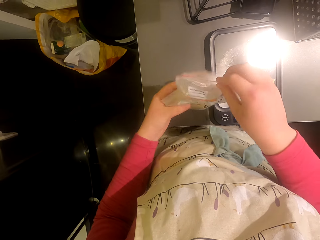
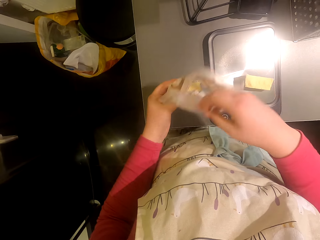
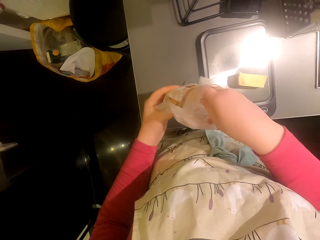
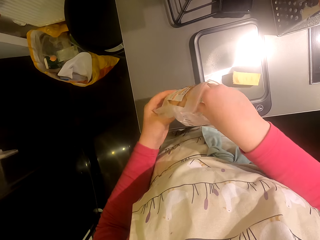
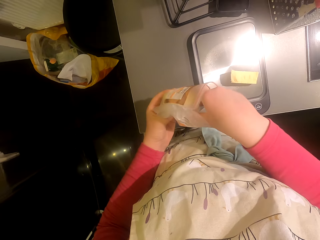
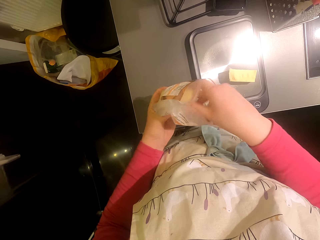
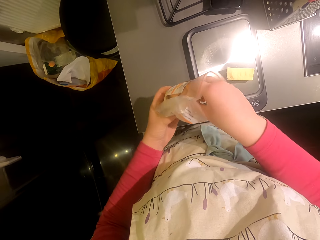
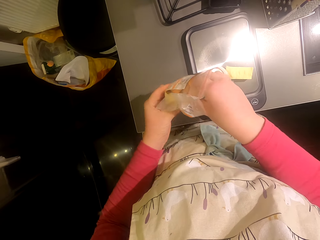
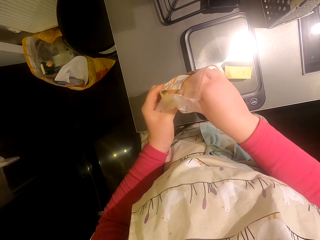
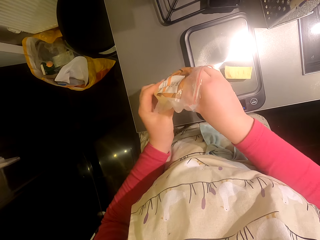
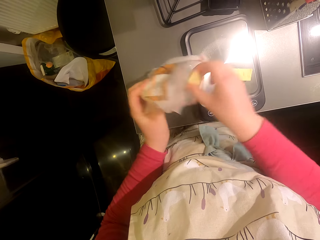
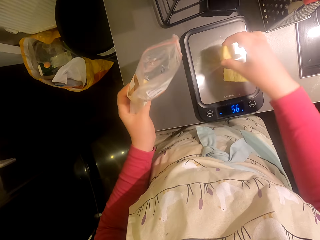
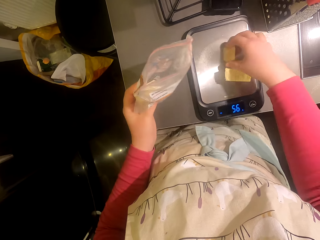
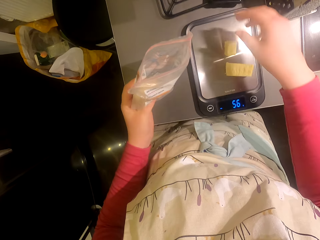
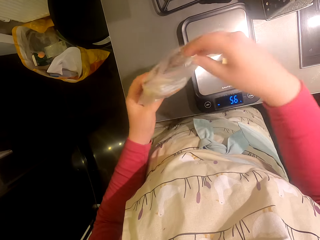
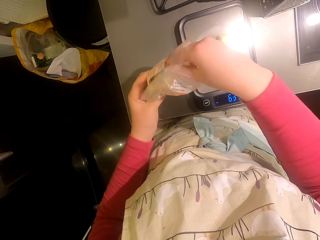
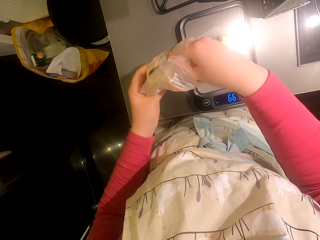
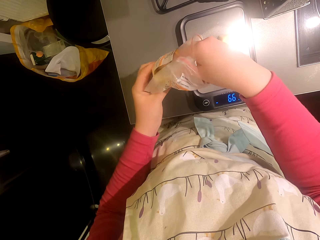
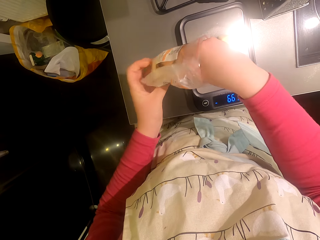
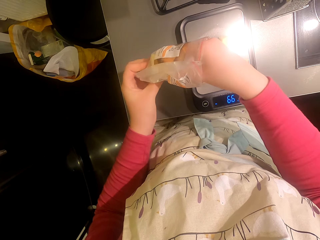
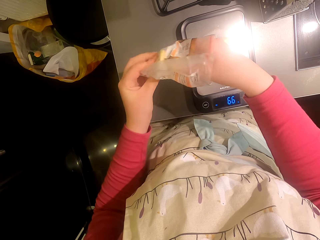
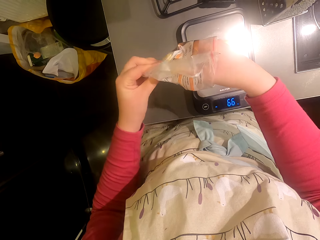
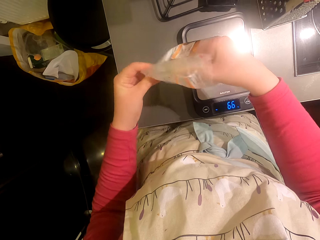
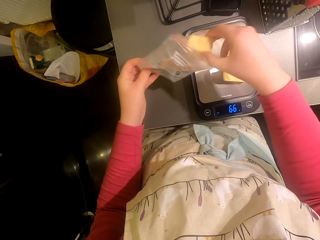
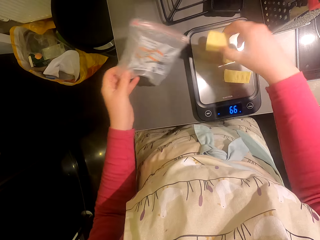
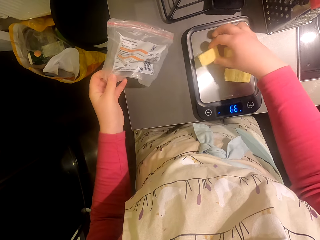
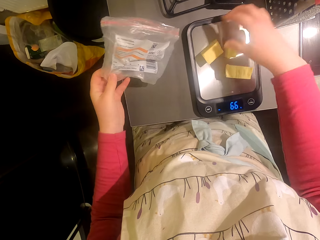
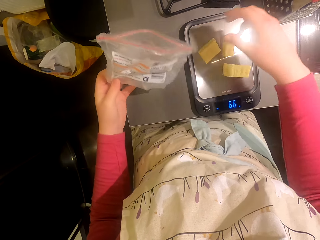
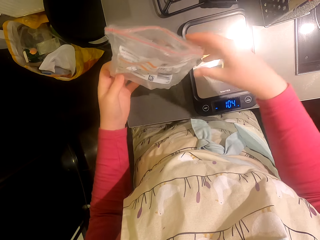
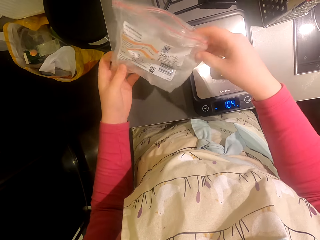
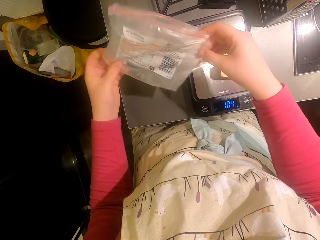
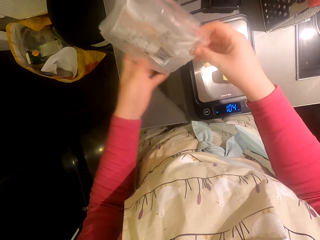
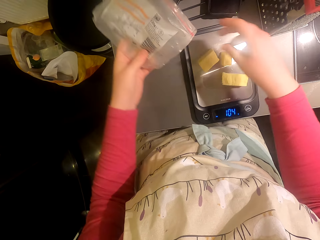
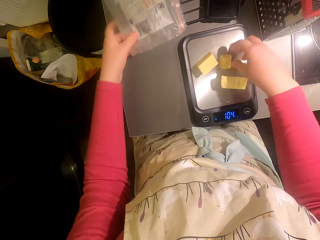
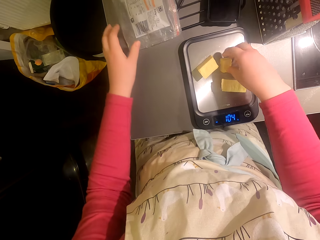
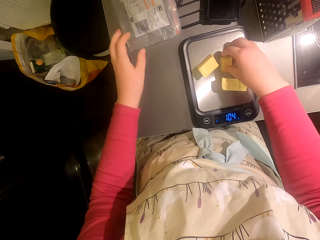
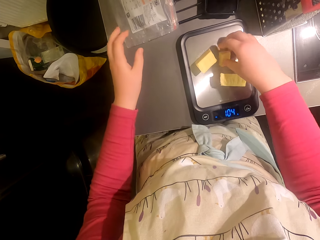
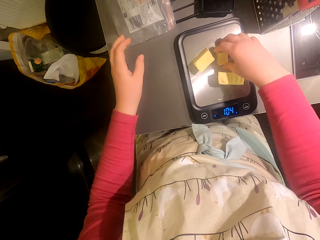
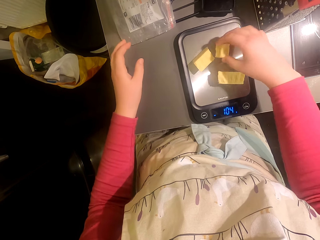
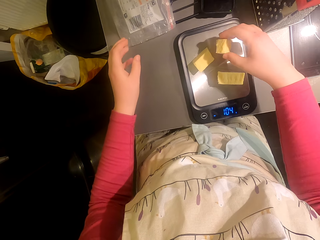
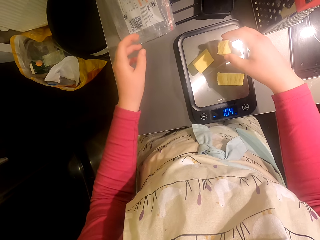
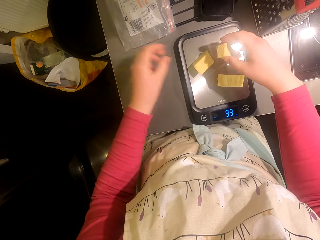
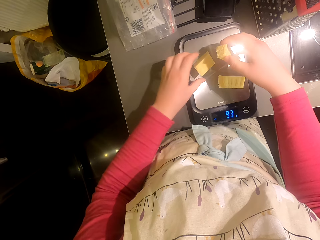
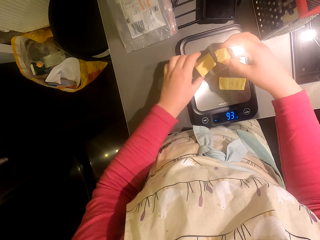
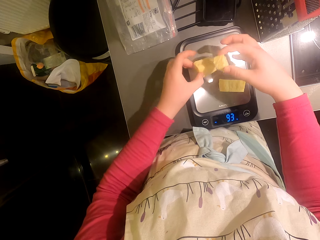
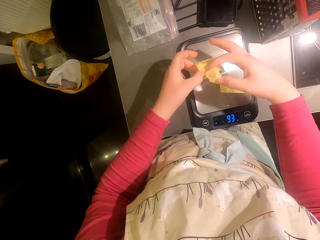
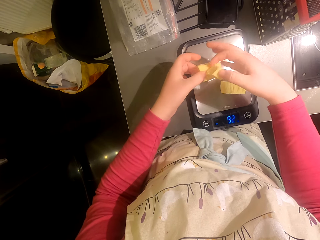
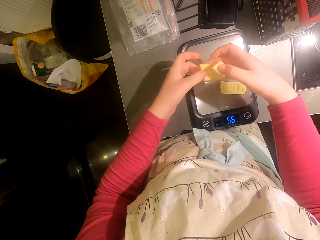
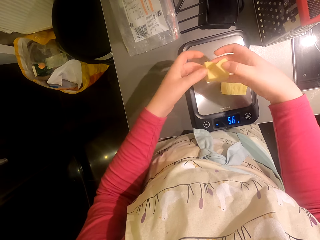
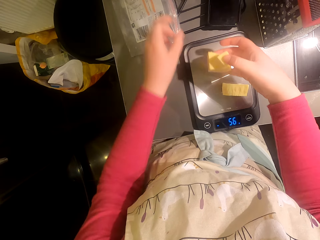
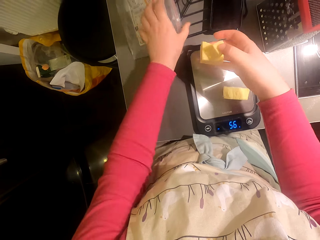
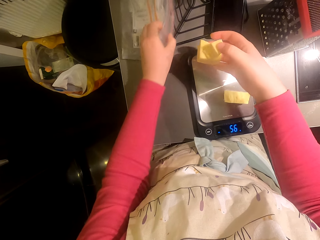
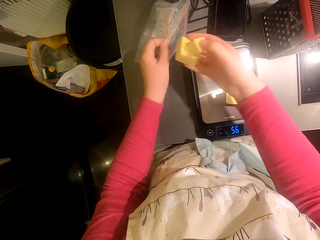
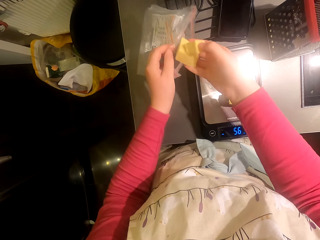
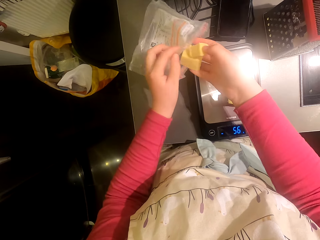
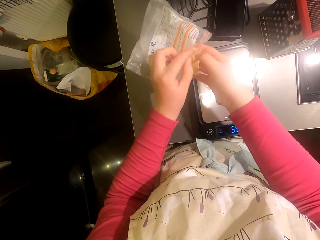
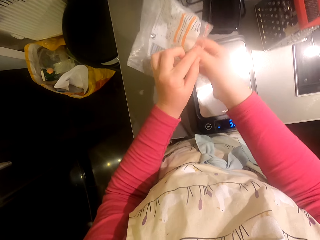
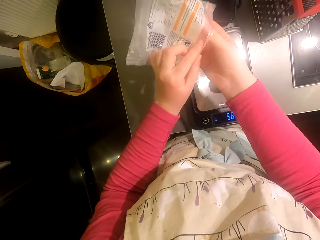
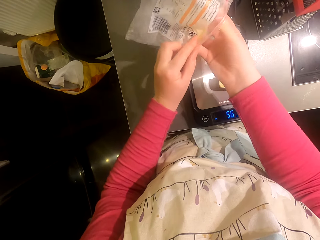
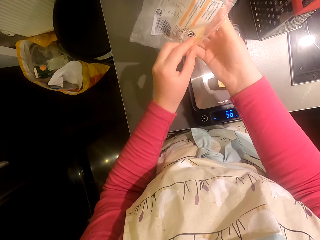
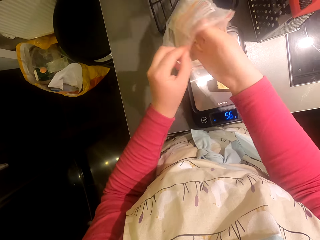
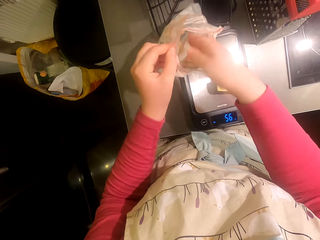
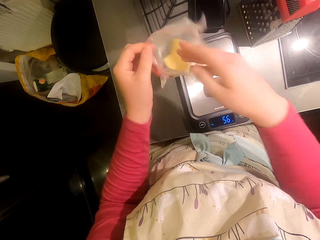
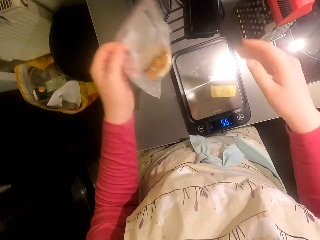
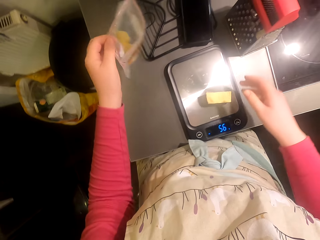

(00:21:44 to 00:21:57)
The camera wearer cuts something. They put something on the kitchen weighing scale. They cut something. They put something on the kitchen weighing scale. They put the polythene bag on the kitchen area. They pick up something. They pick up something again. They put something in the polythene bag.

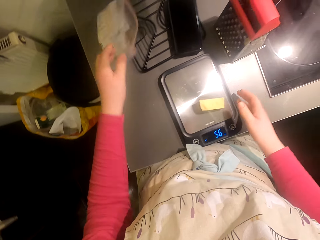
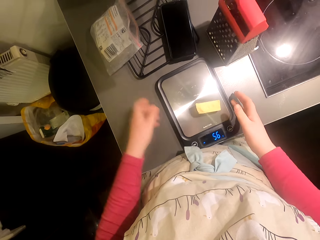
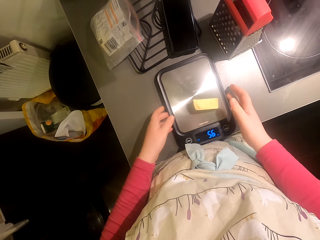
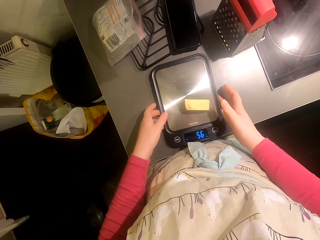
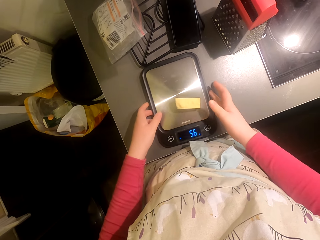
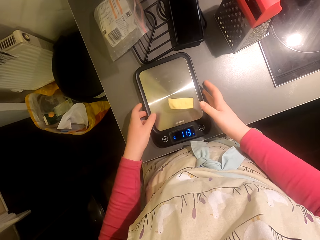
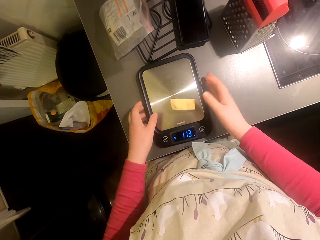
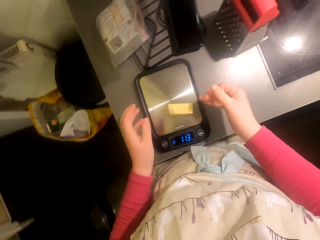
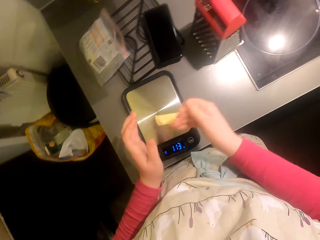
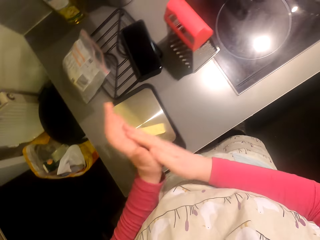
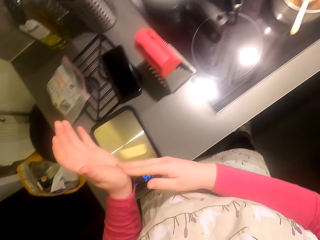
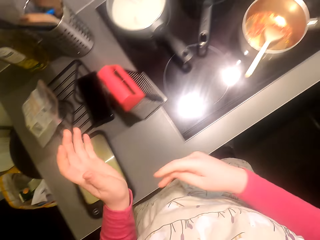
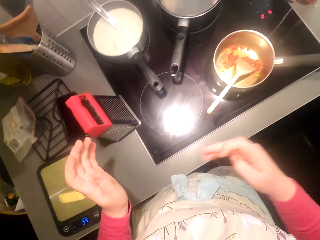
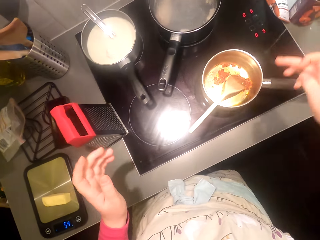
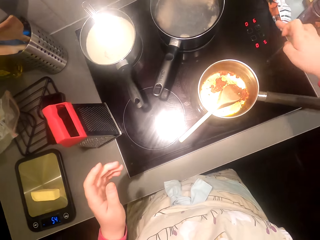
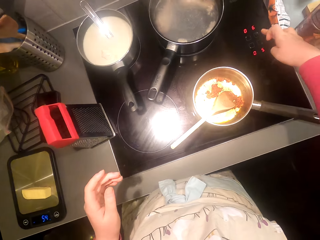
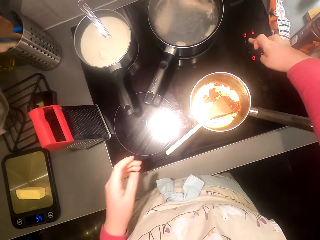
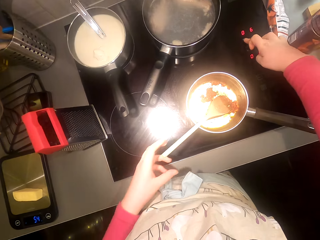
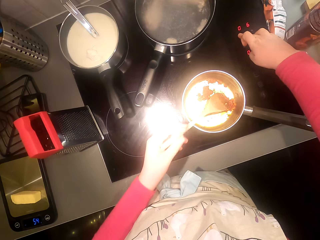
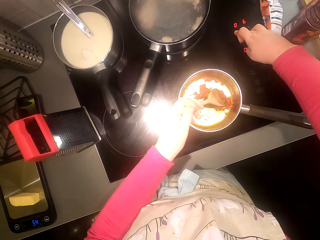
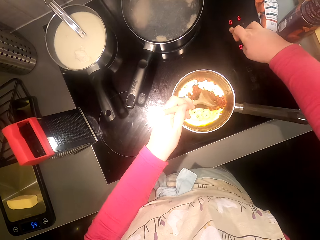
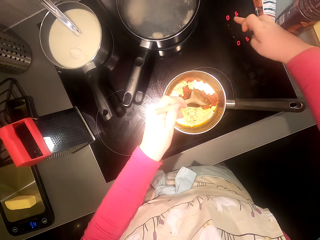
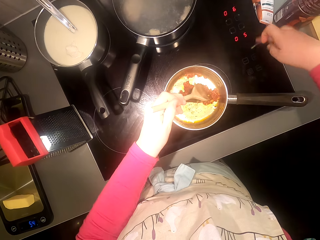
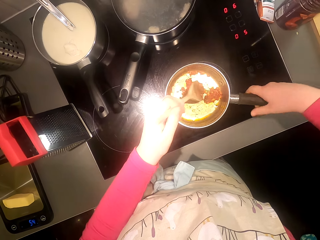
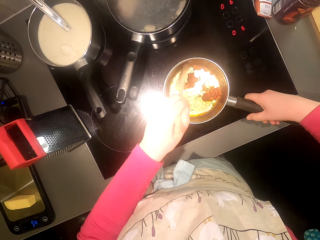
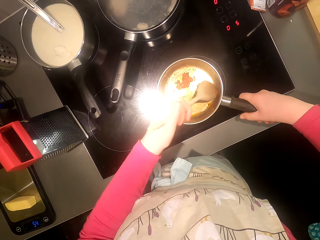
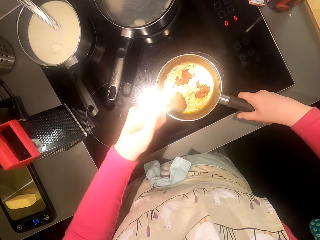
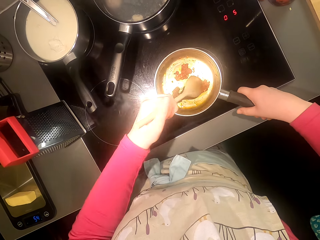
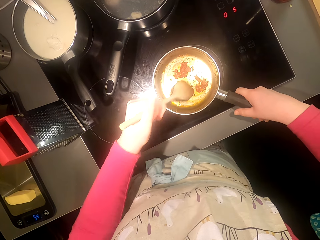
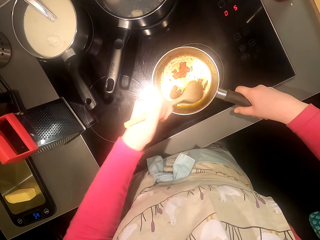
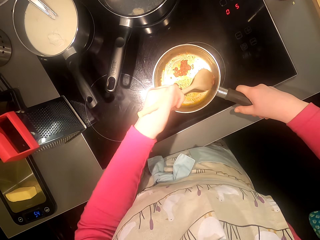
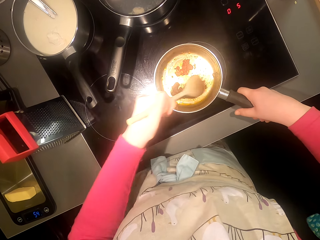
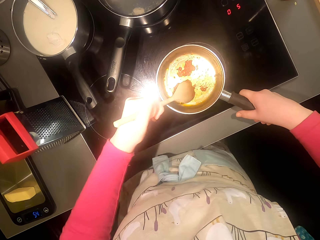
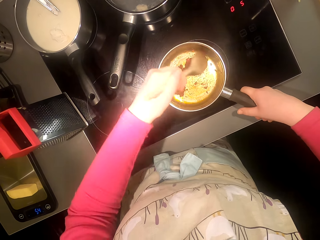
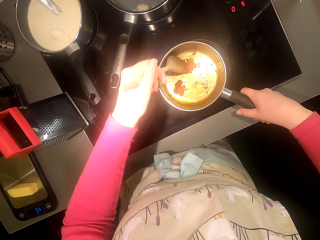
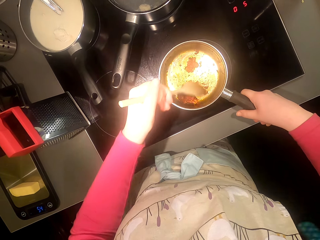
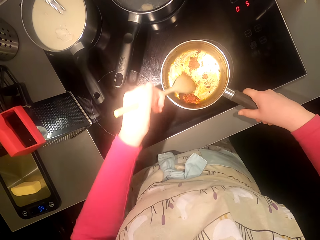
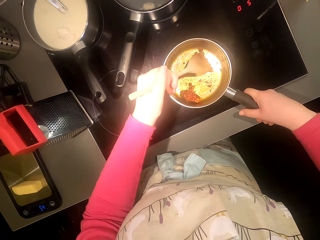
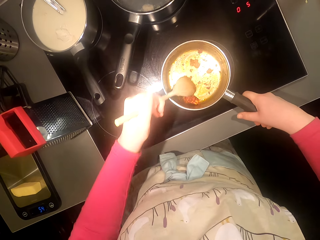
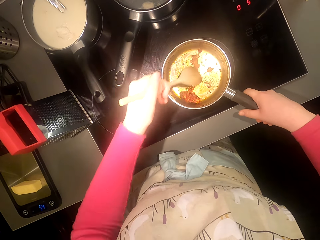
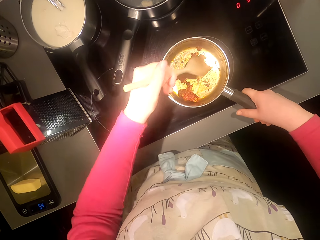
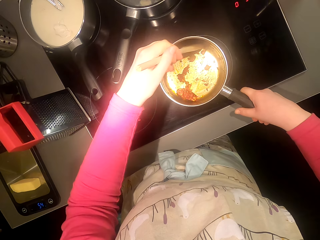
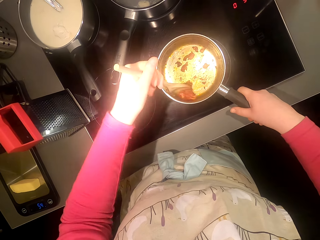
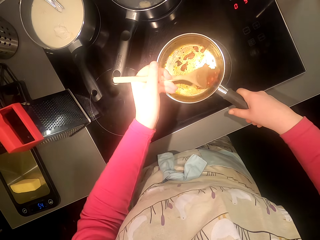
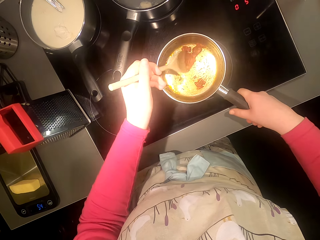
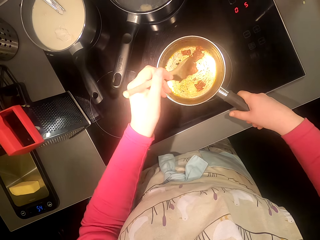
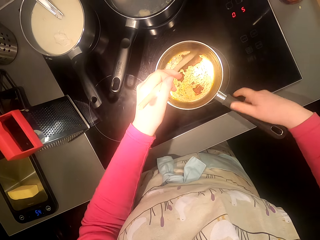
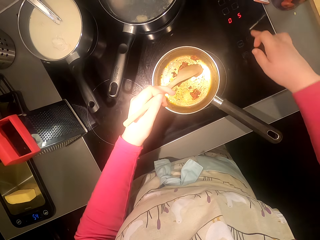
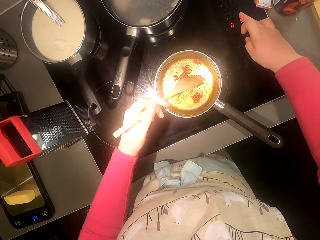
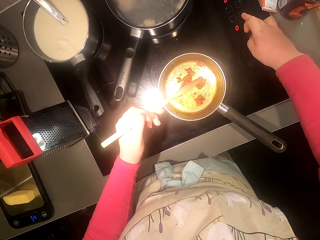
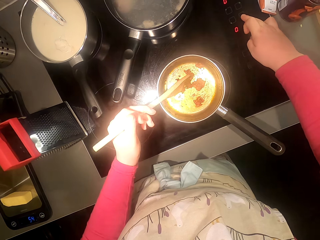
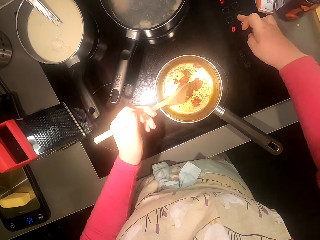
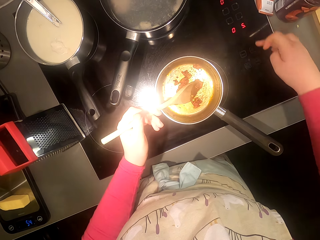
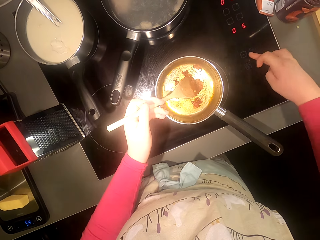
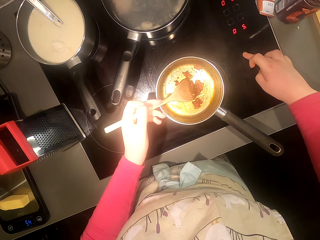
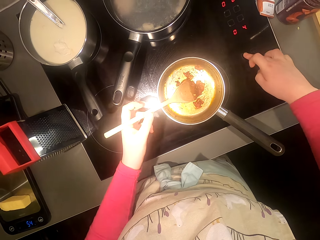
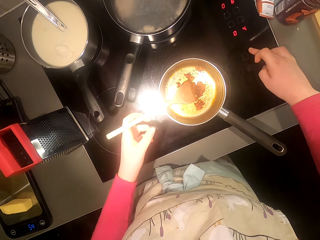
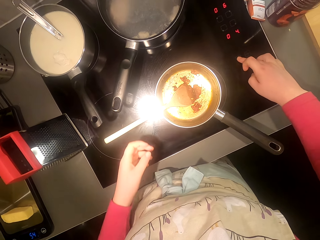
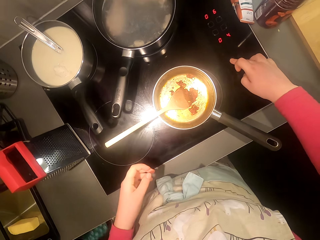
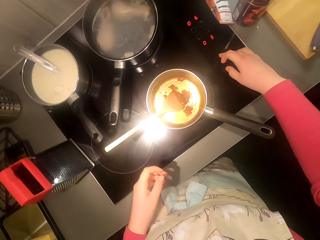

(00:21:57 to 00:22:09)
The camera wearer moves the kitchen weighing scale. They touch the gas. They operate the cooker. They mix the garlic. They operate the cooker. They touch the gas.
